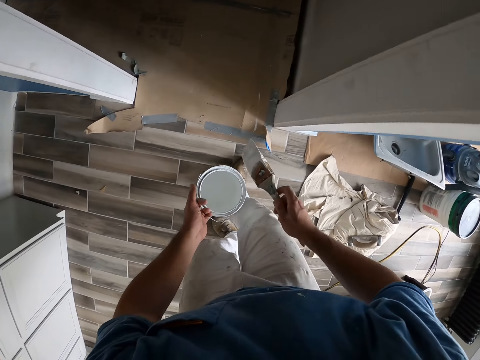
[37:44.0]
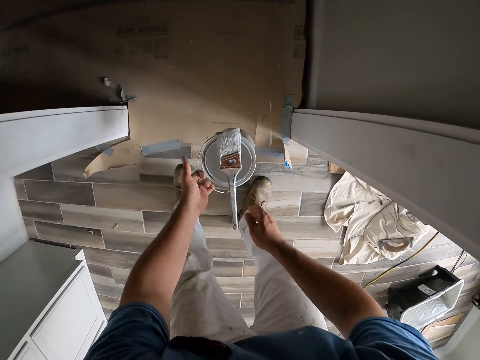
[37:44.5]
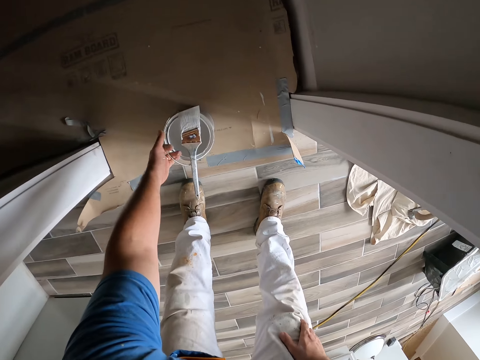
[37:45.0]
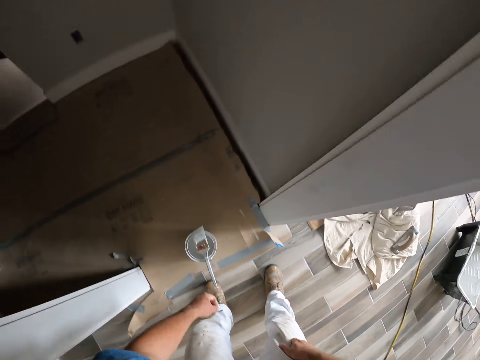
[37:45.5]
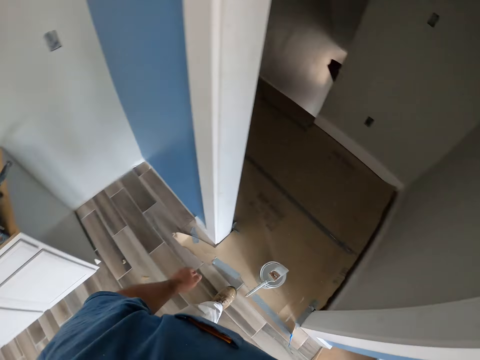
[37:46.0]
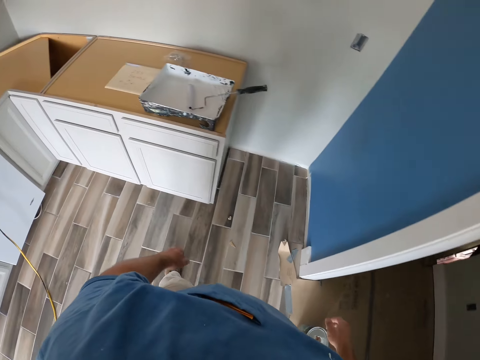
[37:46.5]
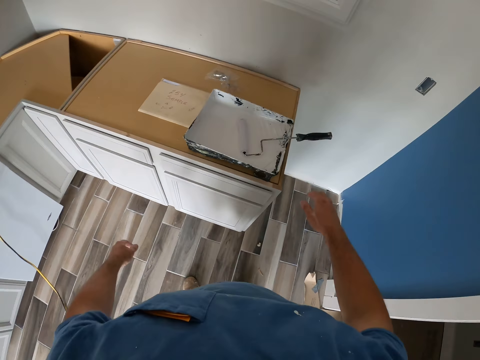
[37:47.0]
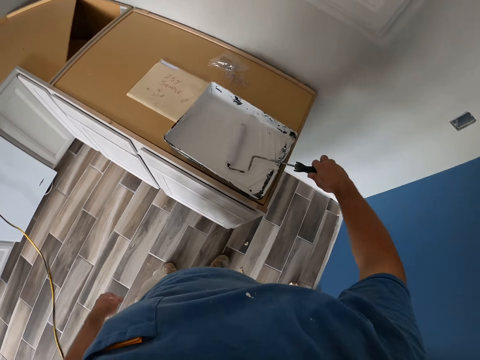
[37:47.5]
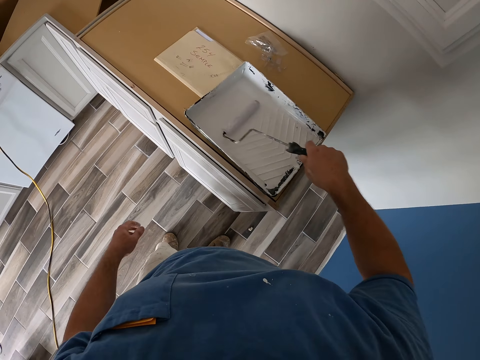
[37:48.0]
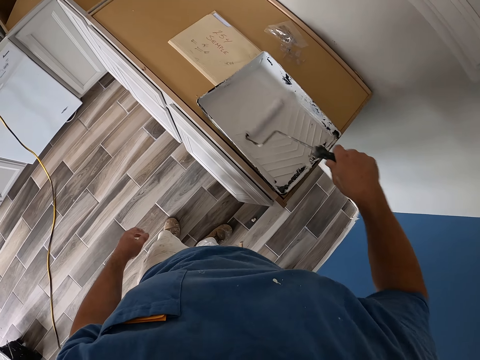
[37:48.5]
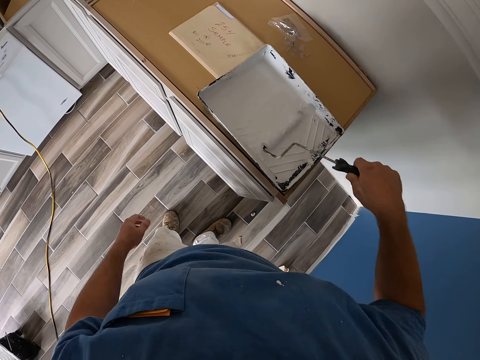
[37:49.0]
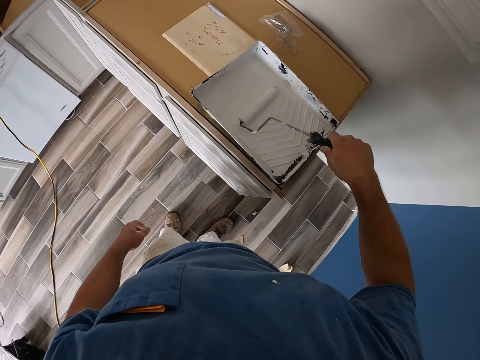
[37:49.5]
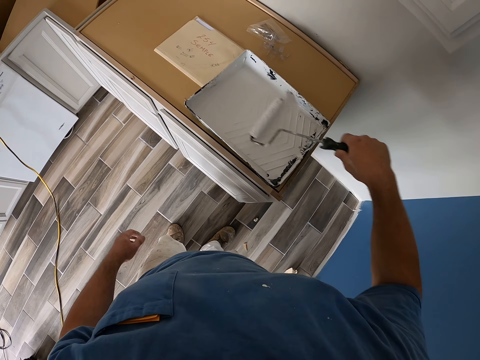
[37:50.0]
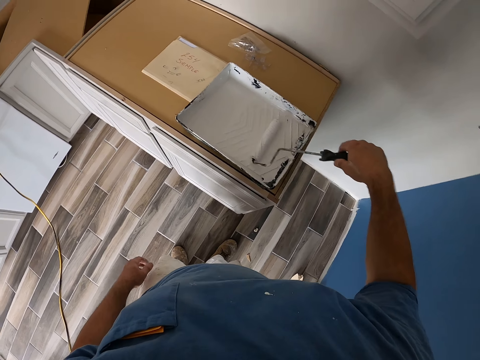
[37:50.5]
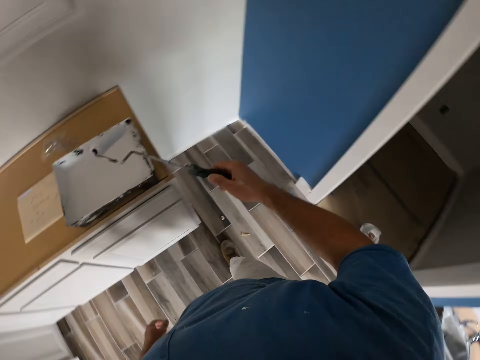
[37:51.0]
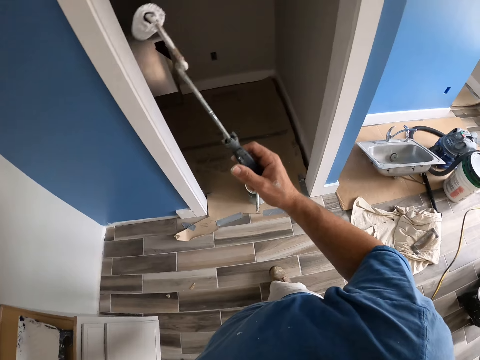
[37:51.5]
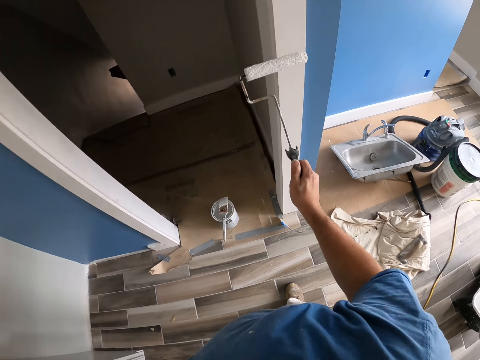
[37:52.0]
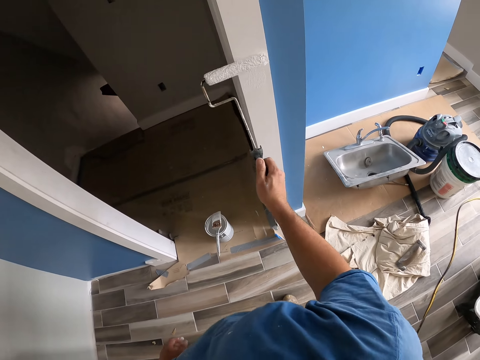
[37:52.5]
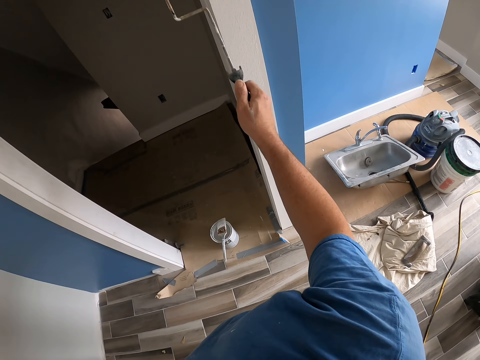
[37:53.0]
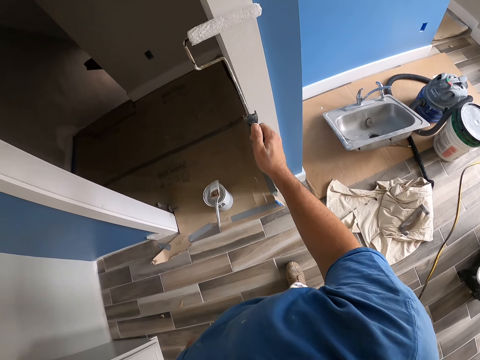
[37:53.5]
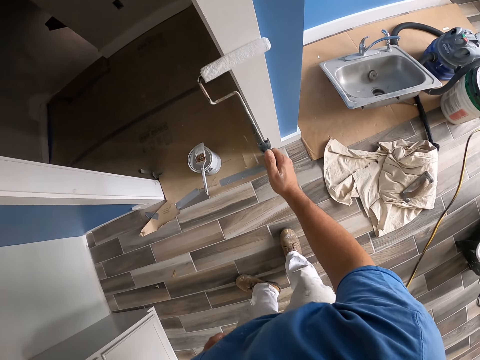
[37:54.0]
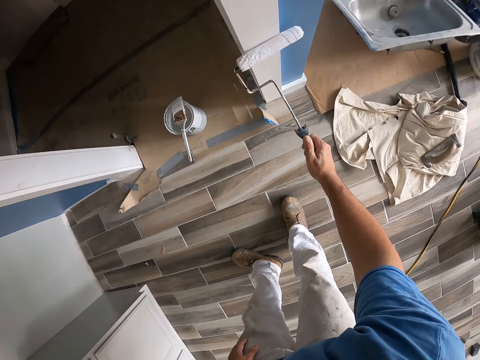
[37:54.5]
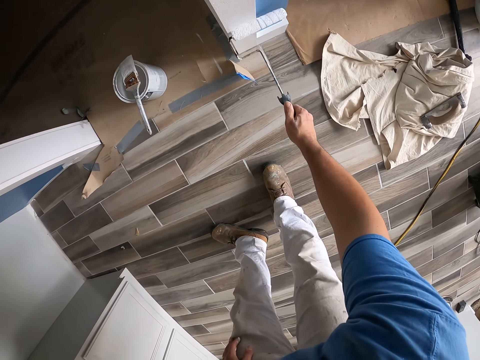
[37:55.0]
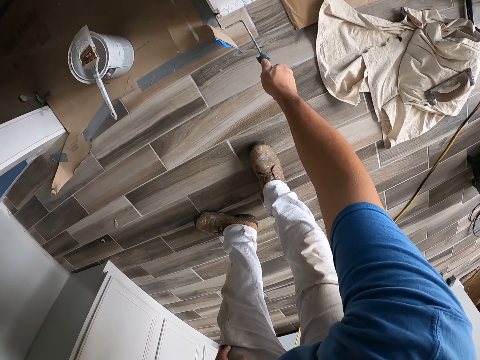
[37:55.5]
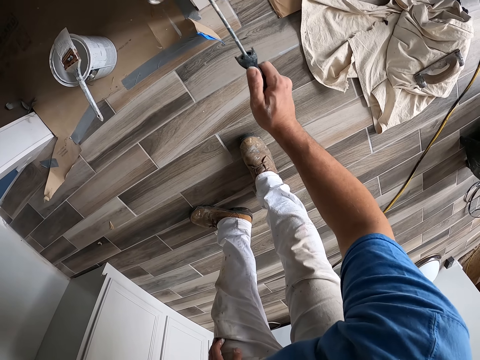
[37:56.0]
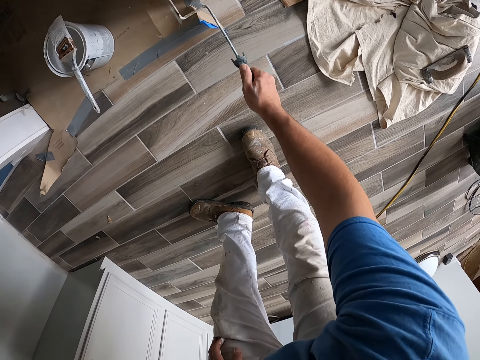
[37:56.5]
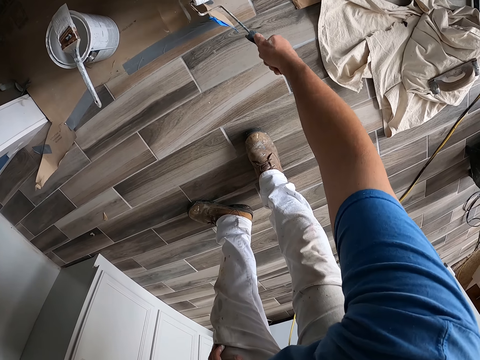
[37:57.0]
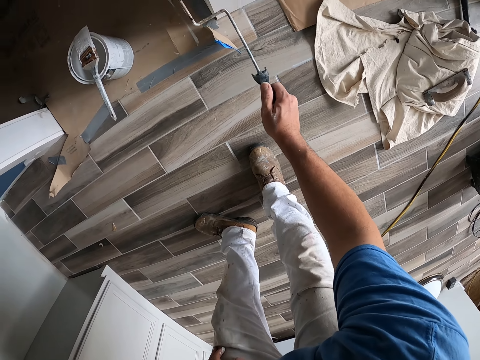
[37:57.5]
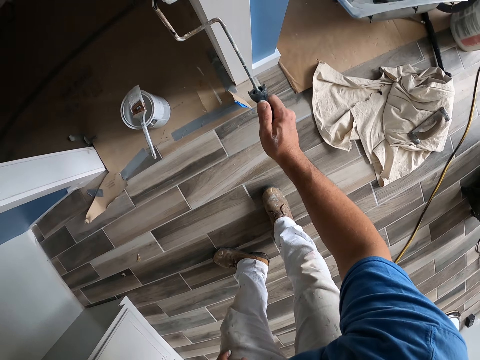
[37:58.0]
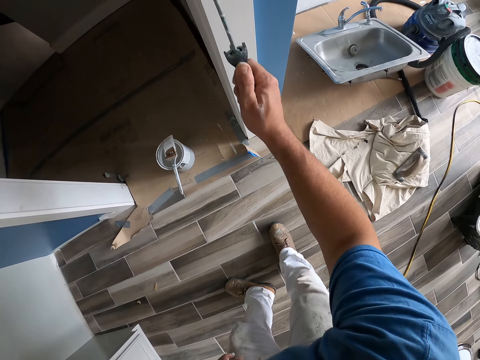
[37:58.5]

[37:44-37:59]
The camera wearer moves forward. They place the paintbrush on the paint container. They bend downwards. They drop the paint container on the floor. They stand up and turn around. They move to a paint tray and a short paint roller on a cabinet. They pick up the short paint roller or roller paintbrush. They roll the short paint roller in the paint tray. They turn around and move around. They paint the door frame or wall with the short paint roller.

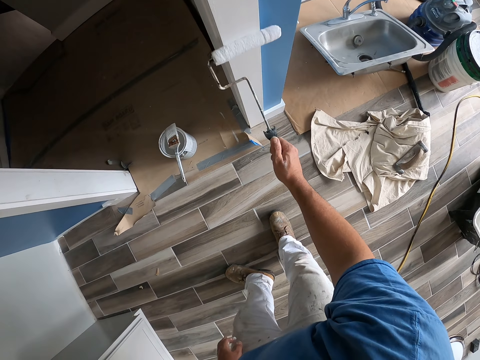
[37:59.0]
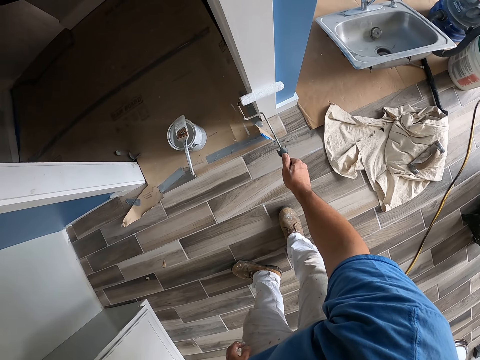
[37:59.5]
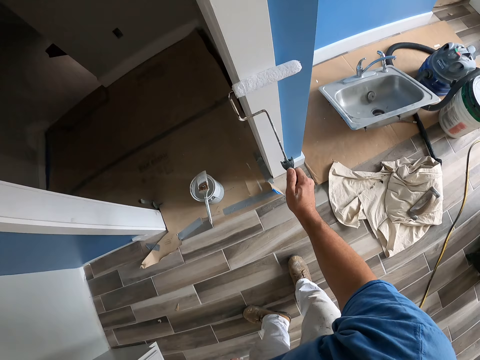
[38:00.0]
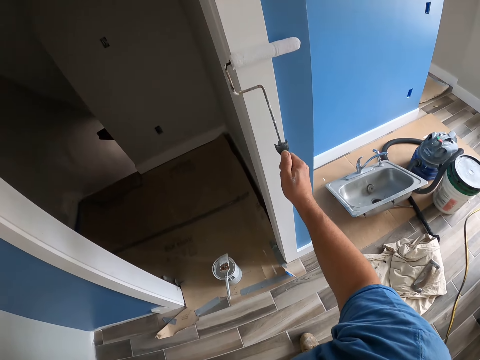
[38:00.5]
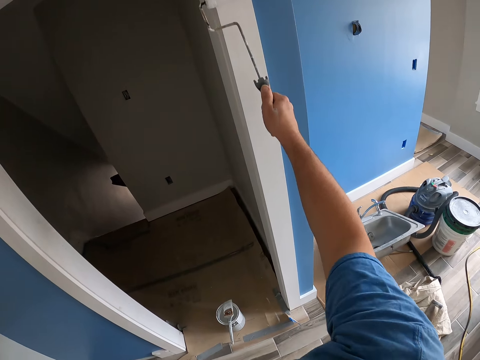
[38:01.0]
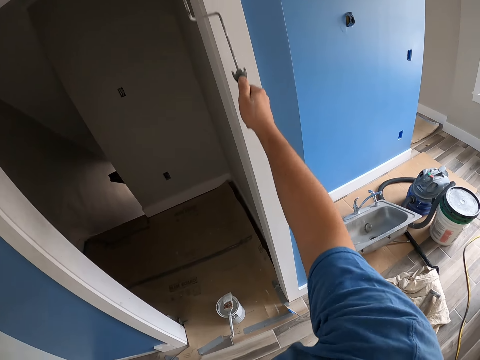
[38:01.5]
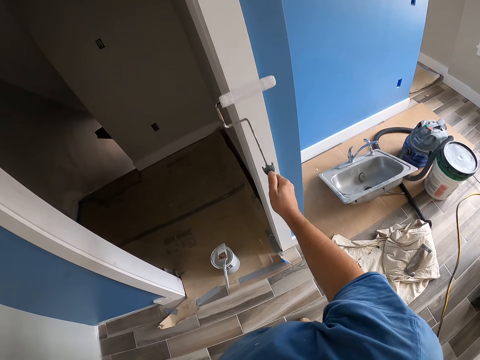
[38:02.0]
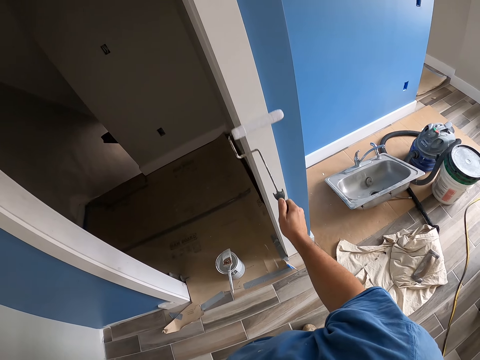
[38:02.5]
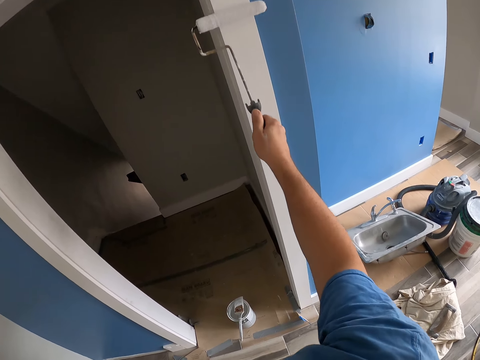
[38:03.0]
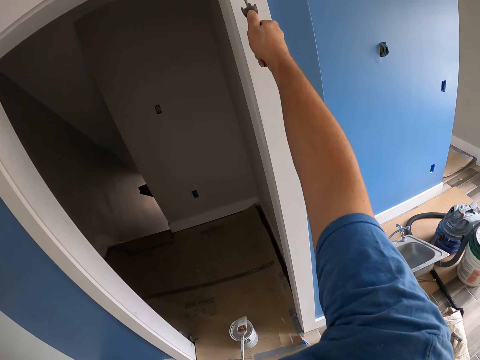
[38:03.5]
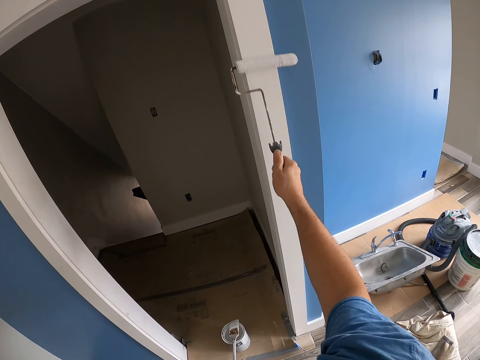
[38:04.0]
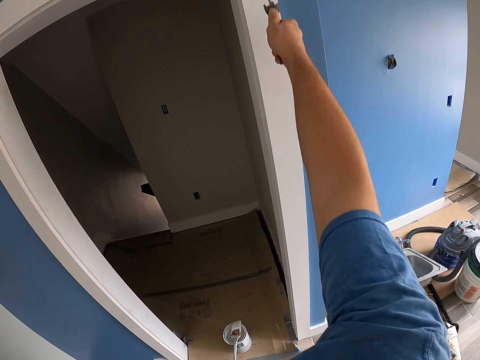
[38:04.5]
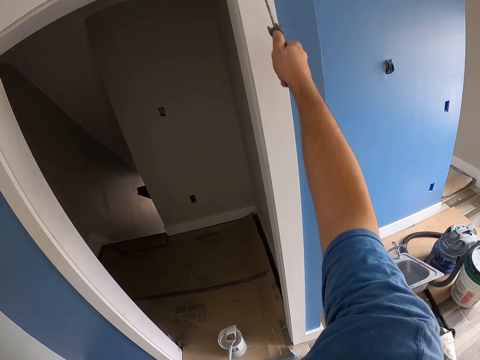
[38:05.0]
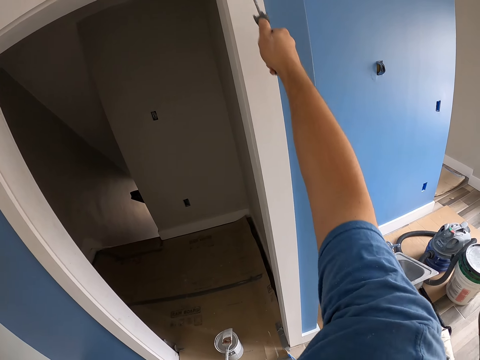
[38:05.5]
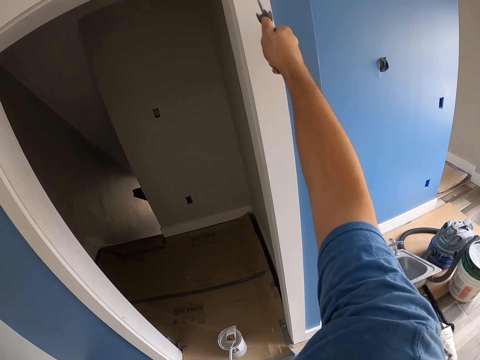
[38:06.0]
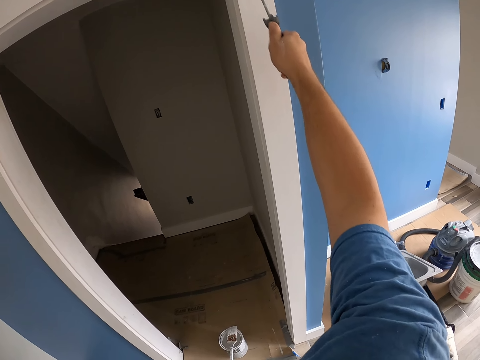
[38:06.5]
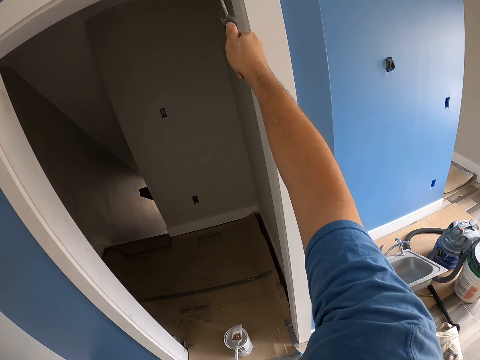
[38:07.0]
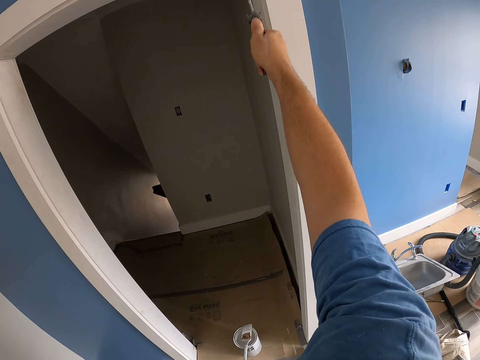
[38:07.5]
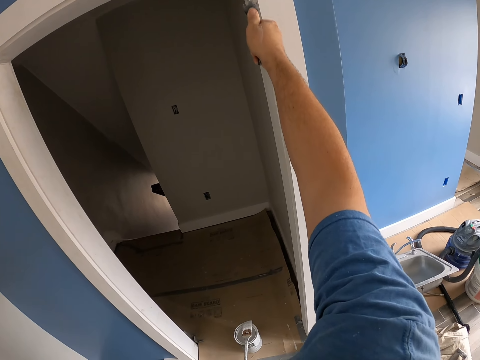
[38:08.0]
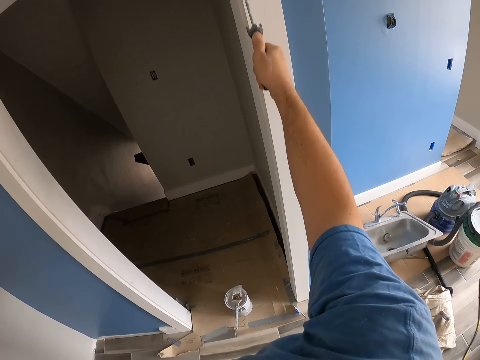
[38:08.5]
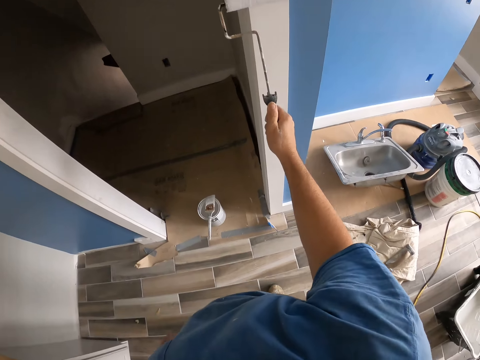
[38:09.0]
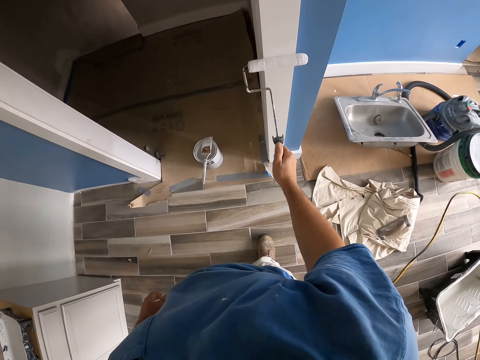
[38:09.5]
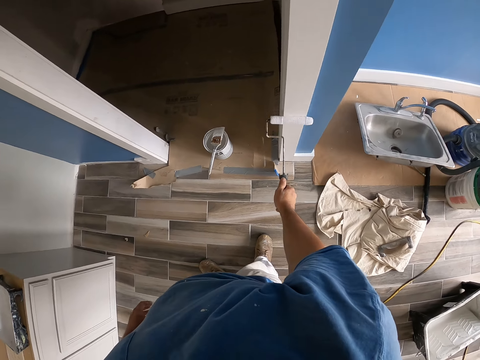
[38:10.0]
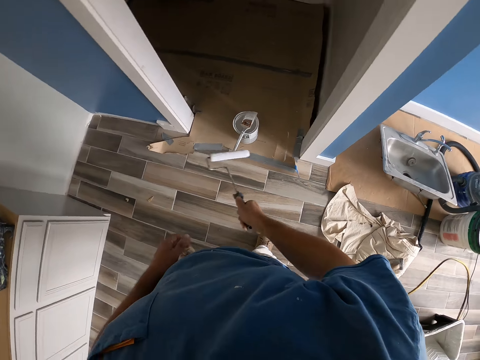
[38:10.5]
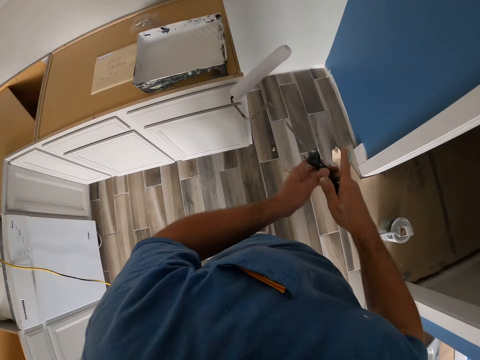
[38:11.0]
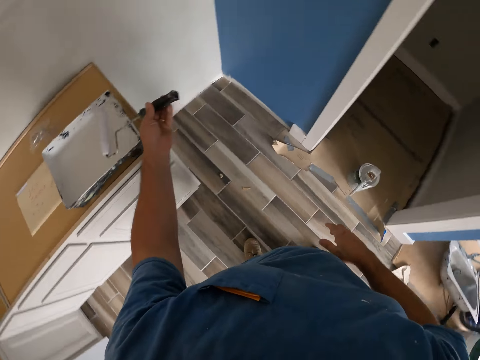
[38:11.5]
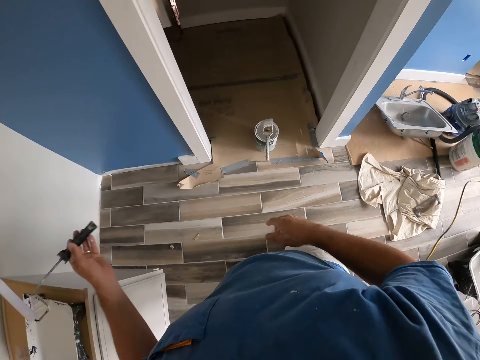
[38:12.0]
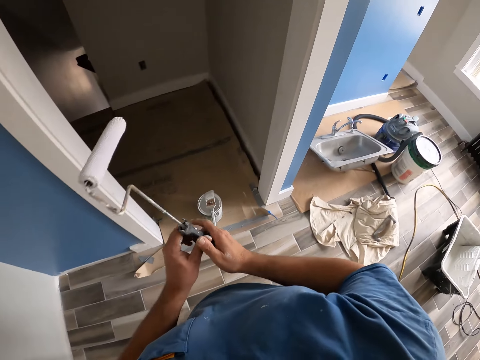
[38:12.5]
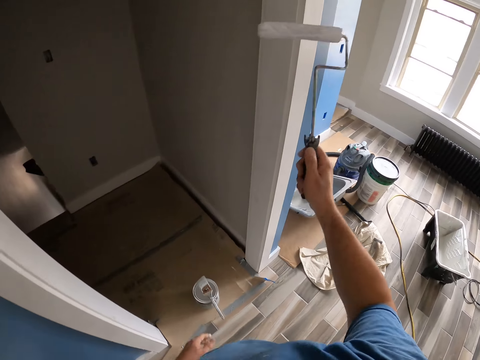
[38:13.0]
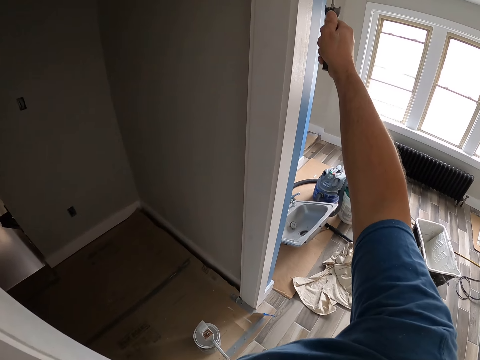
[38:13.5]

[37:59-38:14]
The camera wearer stops painting. They move around and turn around. They take paint with the short paint roller from the paint tray. They paint the door frame or wall with the short paint roller.
